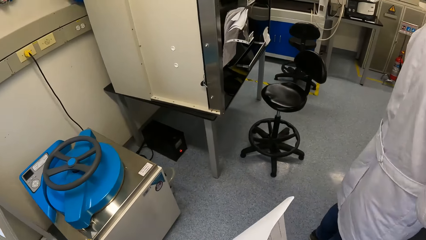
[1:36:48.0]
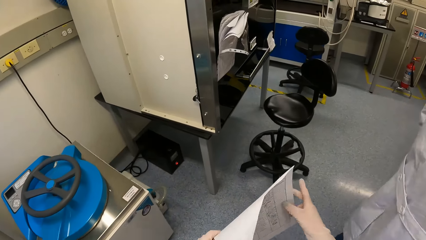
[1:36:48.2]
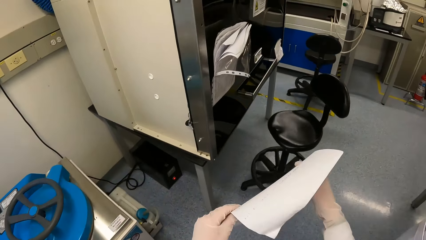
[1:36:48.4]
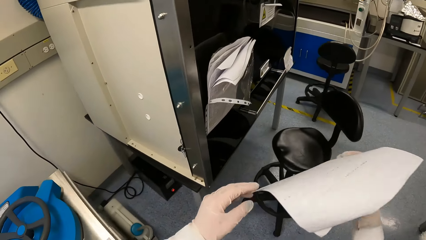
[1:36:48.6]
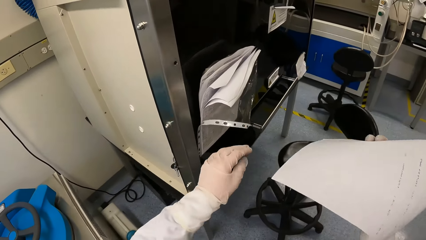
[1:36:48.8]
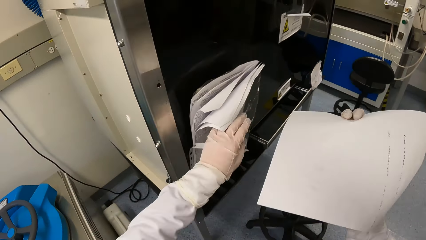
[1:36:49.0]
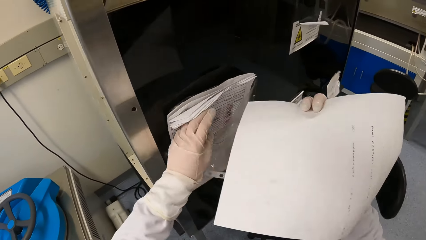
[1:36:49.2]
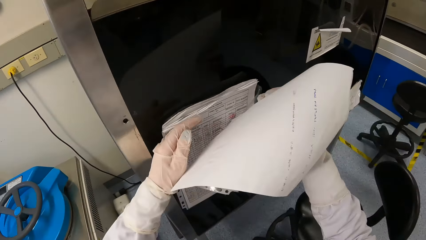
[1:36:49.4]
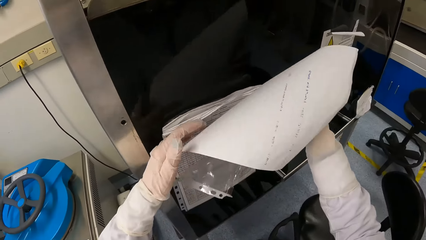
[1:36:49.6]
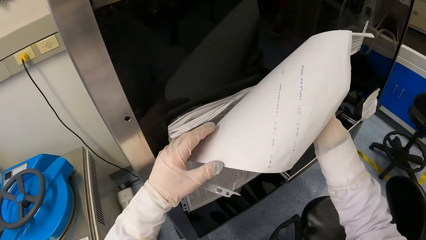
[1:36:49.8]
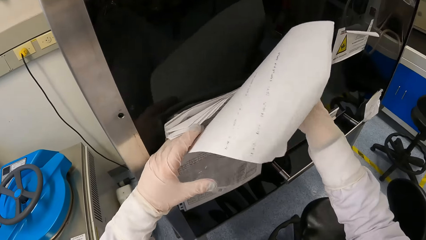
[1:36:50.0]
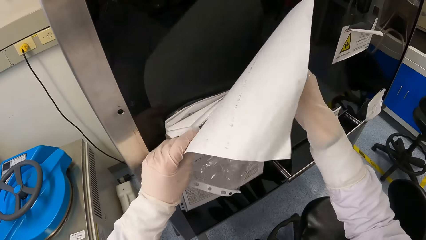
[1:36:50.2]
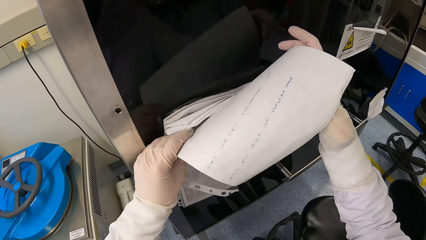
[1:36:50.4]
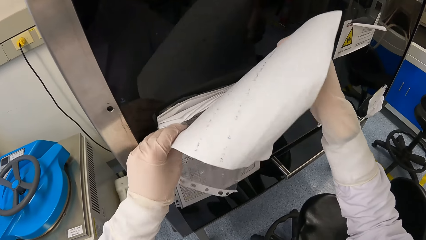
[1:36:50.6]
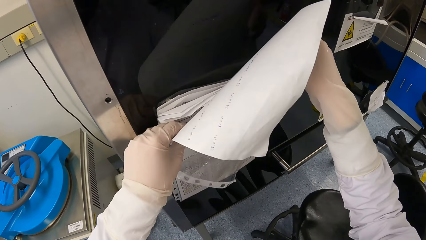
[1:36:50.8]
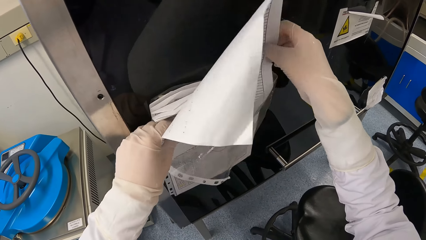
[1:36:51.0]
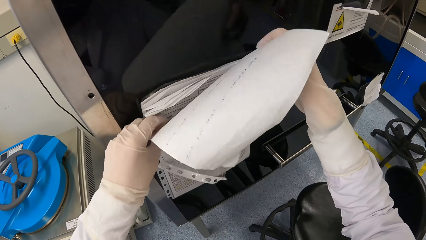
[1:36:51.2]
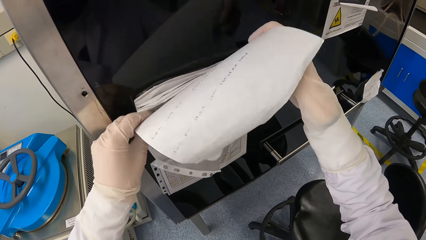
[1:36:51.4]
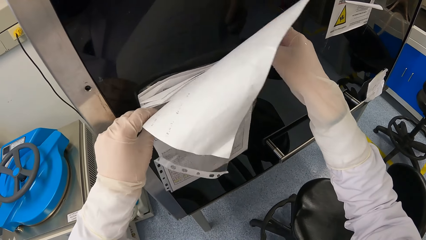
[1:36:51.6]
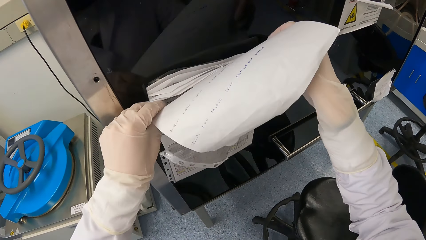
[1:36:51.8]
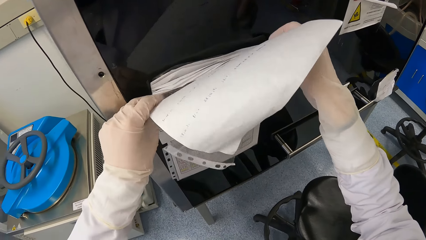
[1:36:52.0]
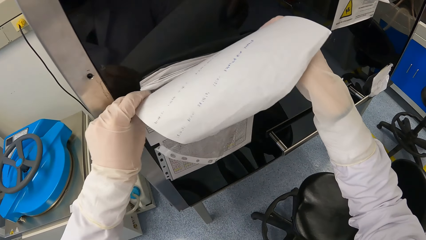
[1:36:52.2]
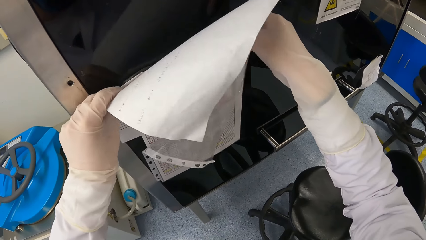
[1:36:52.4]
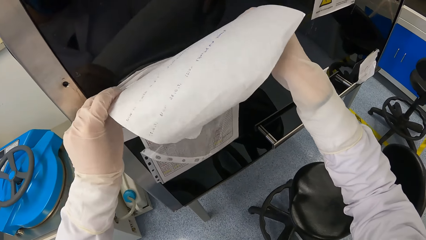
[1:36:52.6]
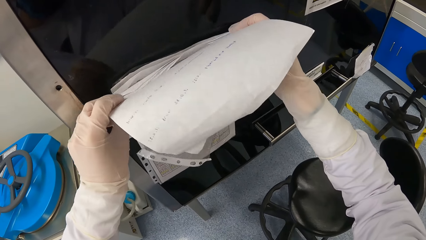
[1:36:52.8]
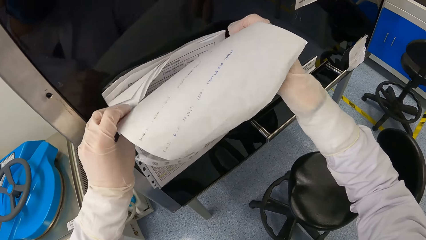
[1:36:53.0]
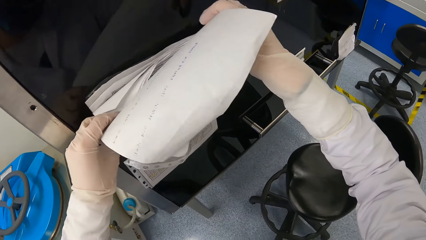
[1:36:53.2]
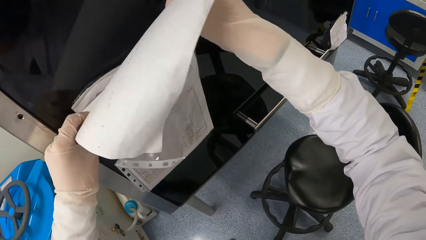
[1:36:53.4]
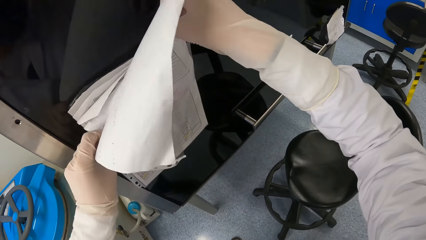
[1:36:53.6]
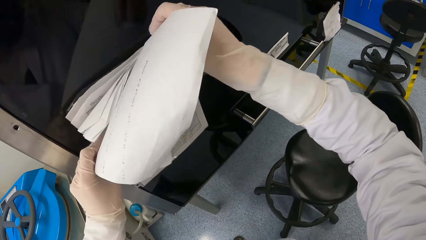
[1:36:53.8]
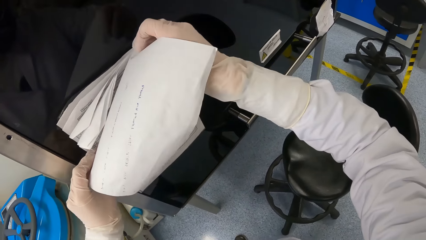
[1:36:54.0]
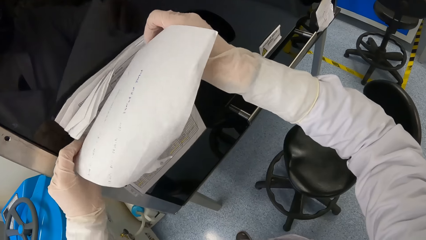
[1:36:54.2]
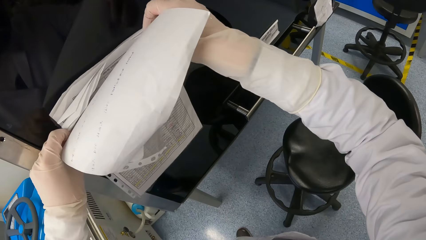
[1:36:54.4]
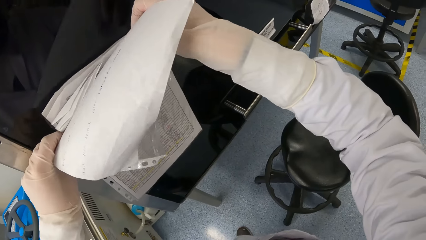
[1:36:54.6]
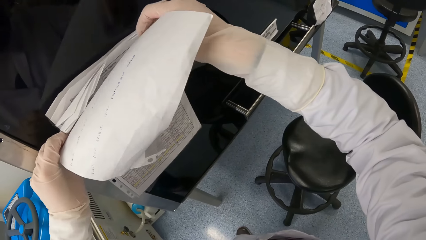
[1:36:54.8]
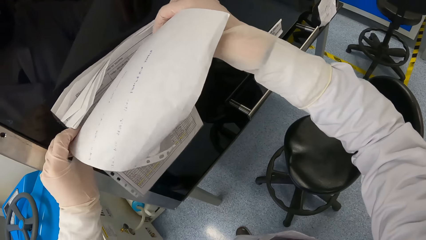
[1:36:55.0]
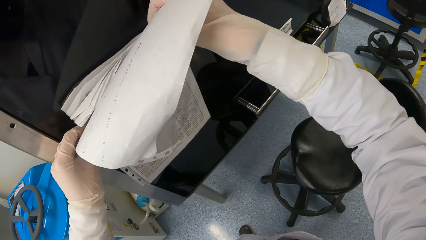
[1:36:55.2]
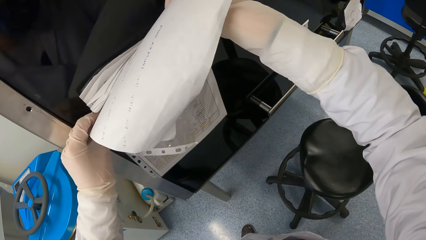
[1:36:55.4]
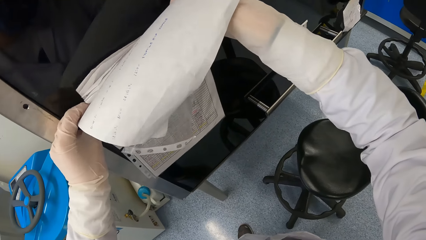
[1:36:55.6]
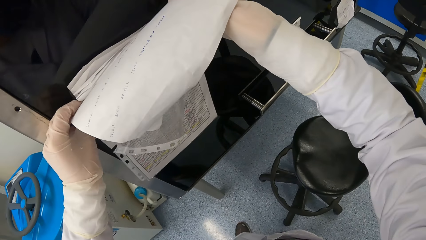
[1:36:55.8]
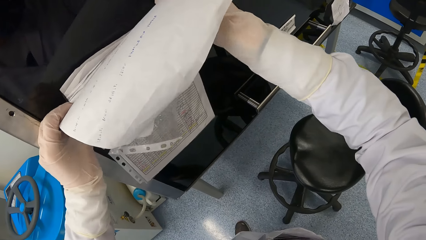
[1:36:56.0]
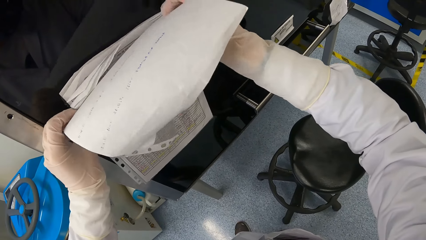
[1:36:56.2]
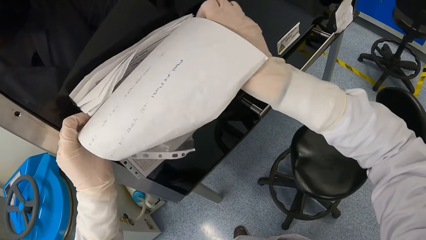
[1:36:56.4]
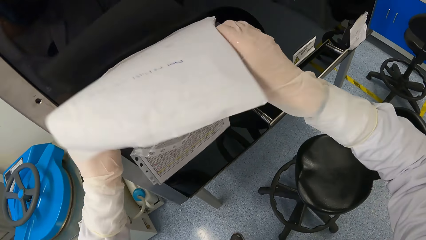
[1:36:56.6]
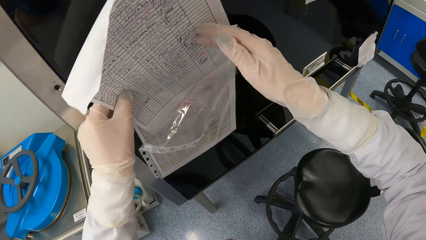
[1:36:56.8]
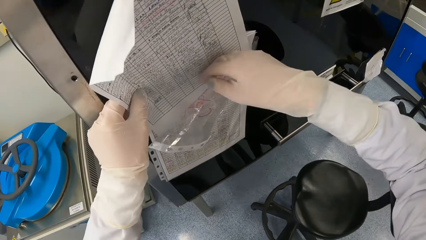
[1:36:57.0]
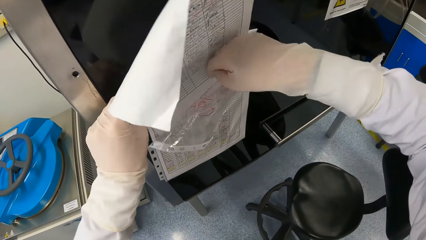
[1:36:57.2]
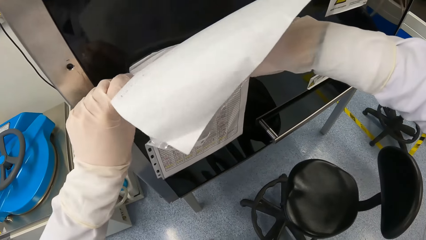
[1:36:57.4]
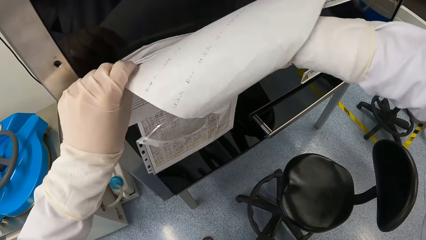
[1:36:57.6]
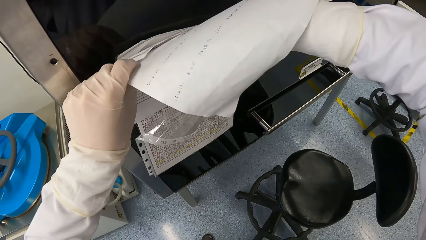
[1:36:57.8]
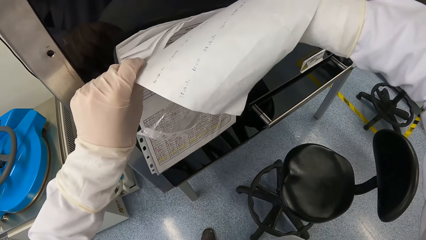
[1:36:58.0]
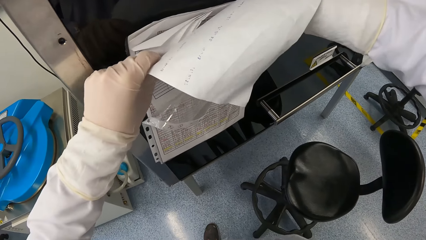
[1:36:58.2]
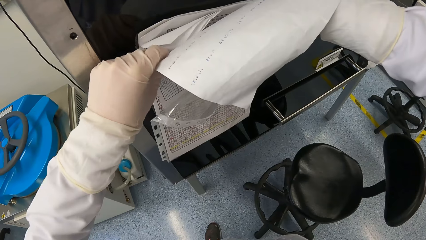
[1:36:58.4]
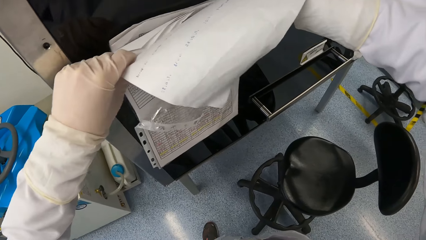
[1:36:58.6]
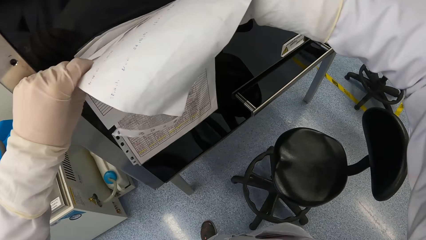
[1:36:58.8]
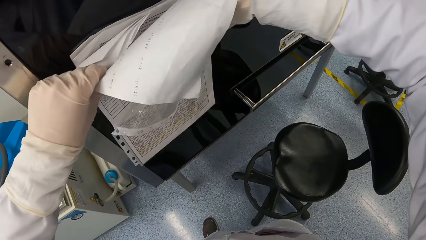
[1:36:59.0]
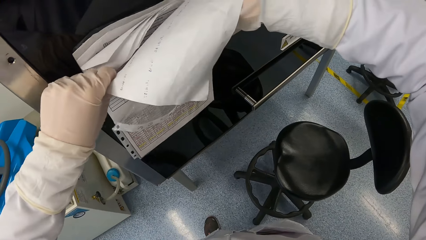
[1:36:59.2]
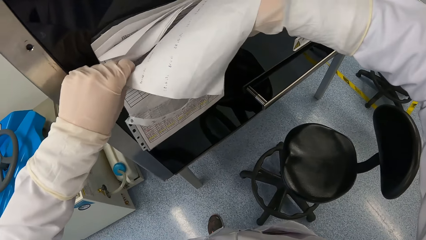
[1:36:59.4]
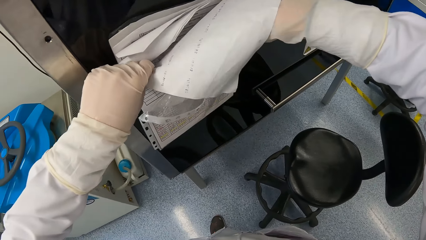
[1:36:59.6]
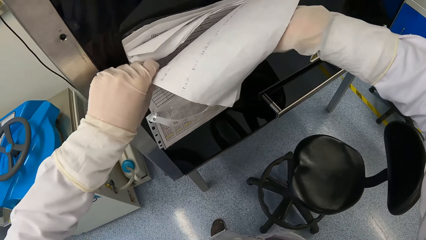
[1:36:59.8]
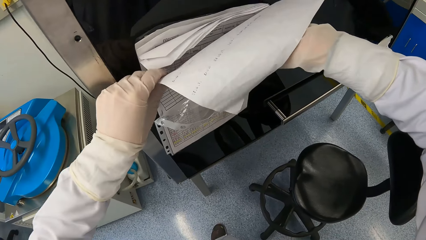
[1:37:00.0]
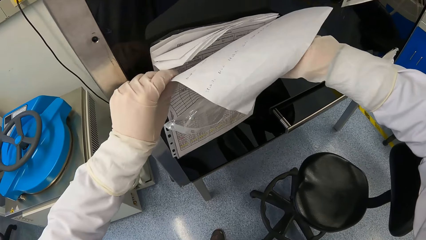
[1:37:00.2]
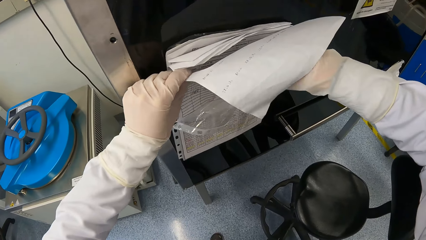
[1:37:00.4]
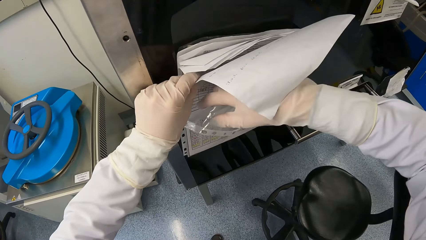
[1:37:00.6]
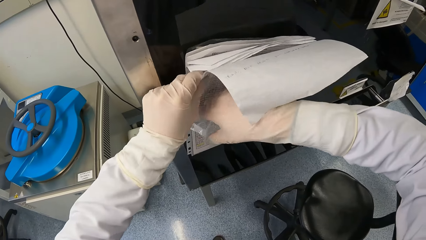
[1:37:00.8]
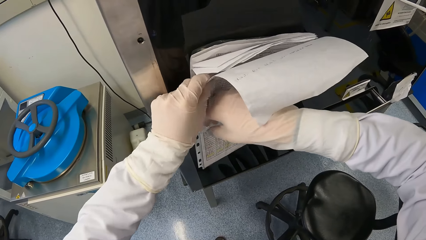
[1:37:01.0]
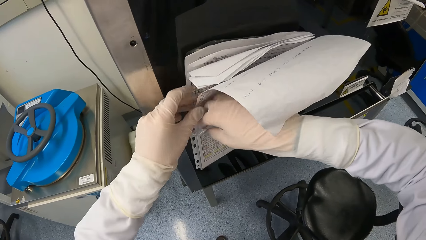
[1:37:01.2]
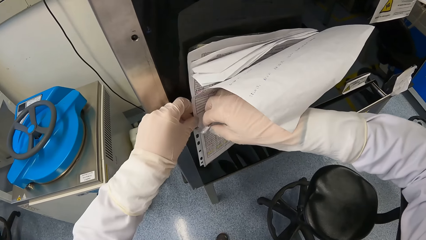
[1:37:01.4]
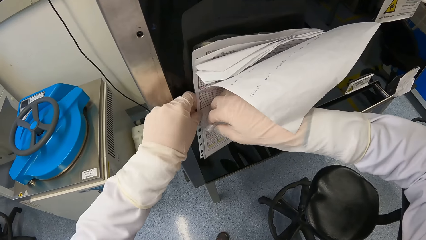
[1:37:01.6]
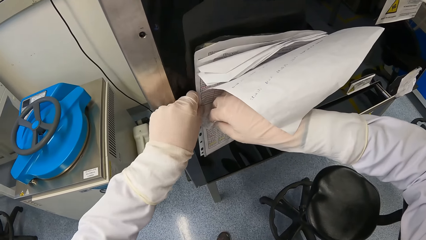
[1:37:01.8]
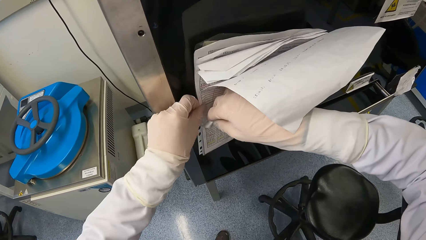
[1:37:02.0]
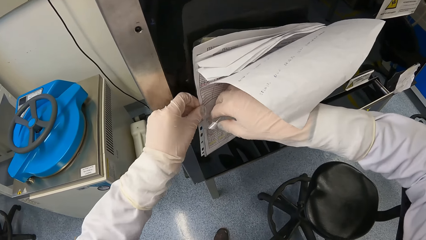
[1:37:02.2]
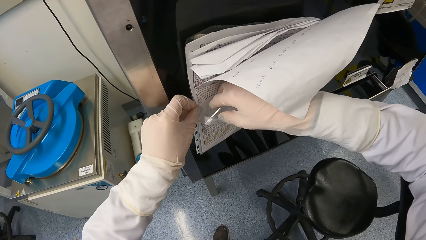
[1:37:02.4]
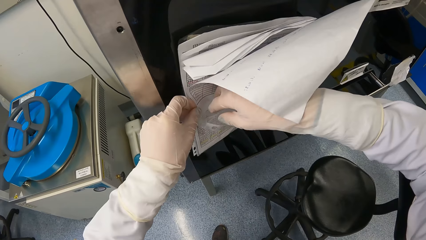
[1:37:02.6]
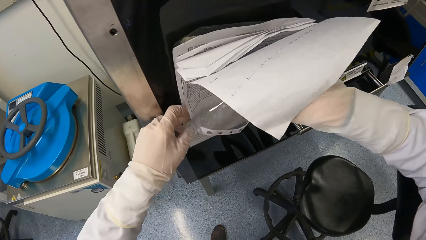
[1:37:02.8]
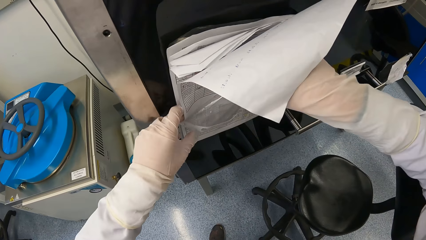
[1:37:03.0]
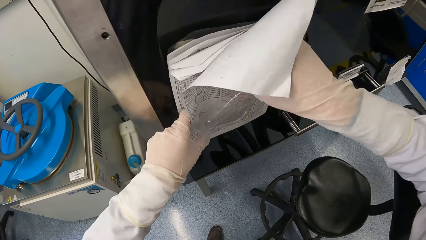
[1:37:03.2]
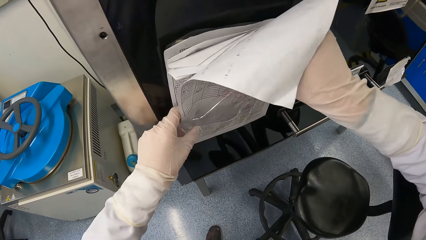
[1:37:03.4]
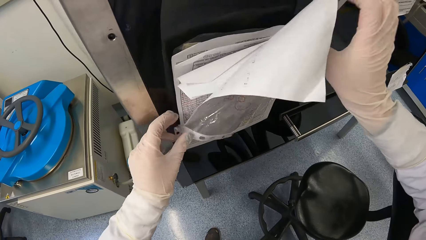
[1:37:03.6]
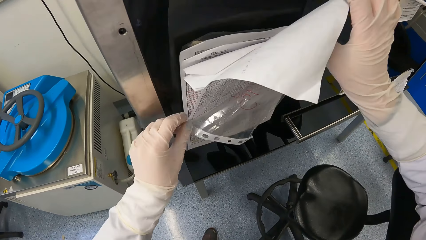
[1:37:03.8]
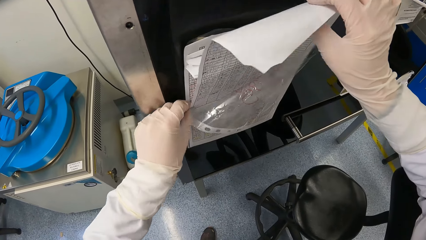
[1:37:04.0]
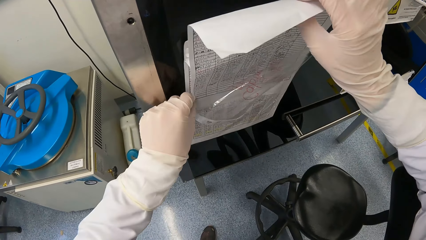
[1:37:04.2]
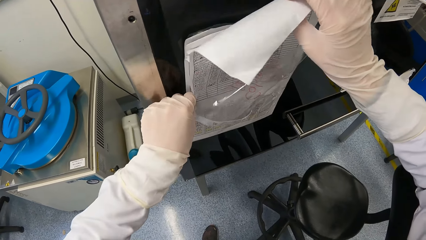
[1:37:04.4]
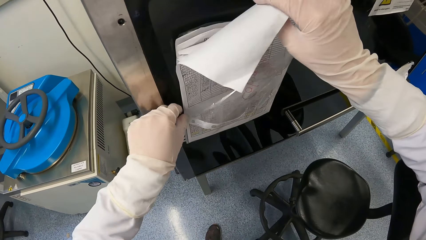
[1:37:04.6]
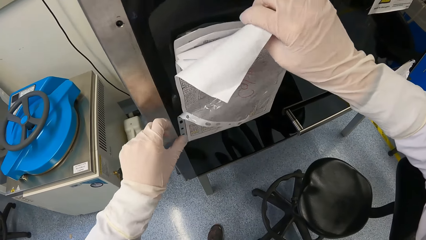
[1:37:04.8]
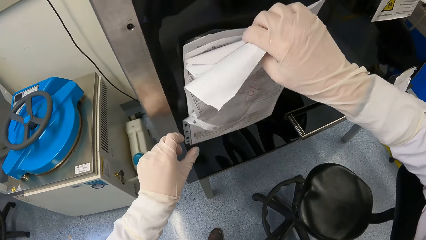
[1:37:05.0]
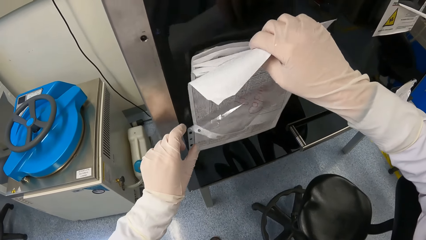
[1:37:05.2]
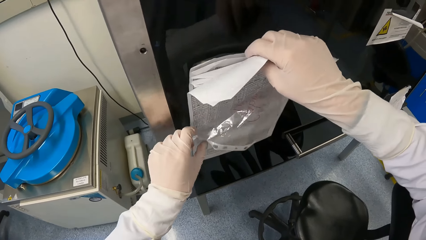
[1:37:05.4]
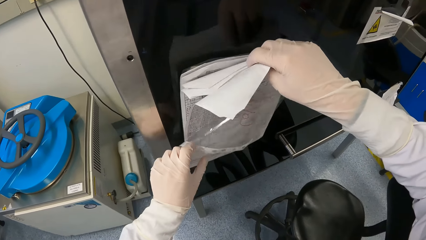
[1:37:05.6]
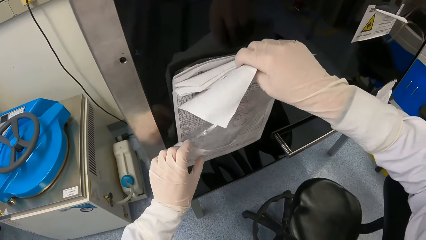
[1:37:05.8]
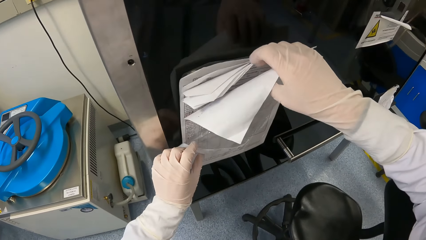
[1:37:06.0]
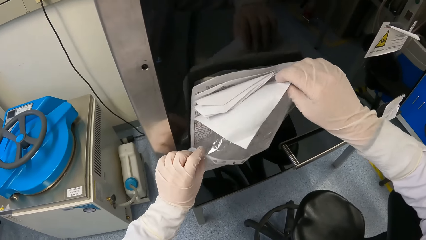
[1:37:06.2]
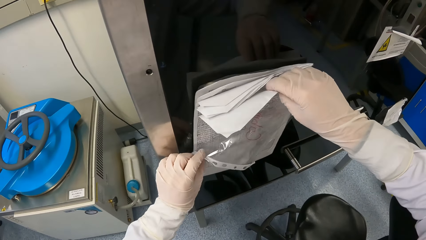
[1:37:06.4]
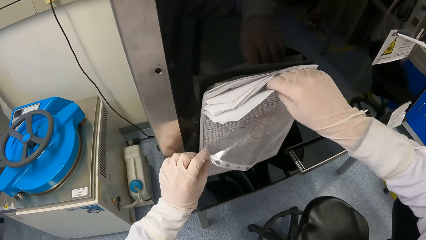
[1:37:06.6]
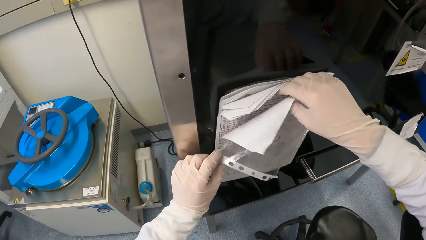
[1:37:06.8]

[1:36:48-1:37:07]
The camera wearer carries the paper with the right hand. She pushes the papers in the plastic document holder on the biosafety cabinet with her left hand. She inserts the paper in the plastic document holder on the biosafety cabinet with both hands.
